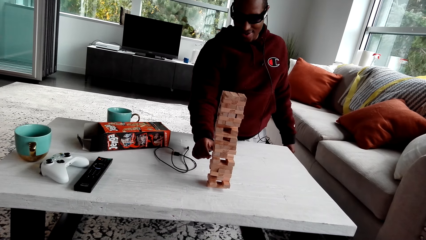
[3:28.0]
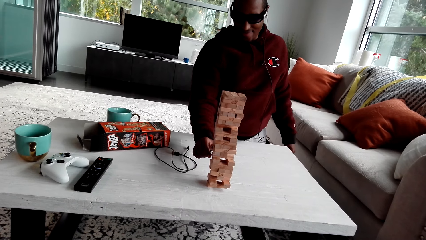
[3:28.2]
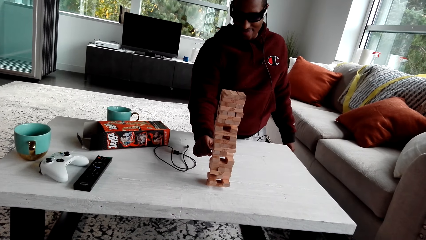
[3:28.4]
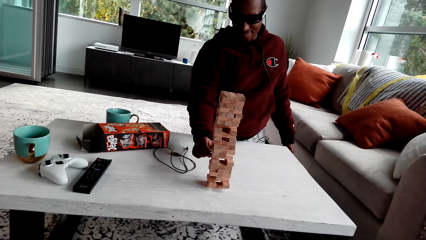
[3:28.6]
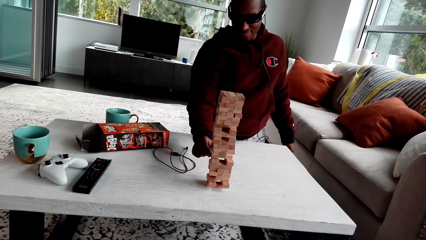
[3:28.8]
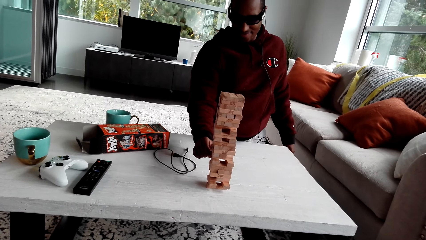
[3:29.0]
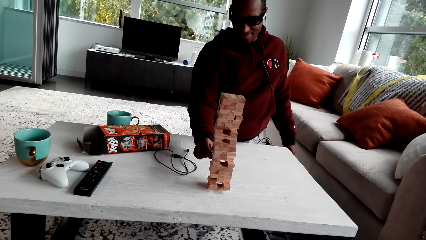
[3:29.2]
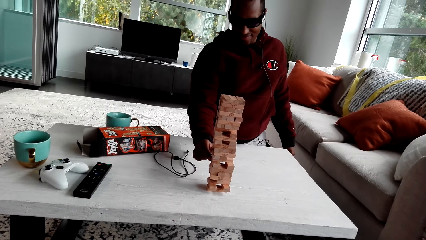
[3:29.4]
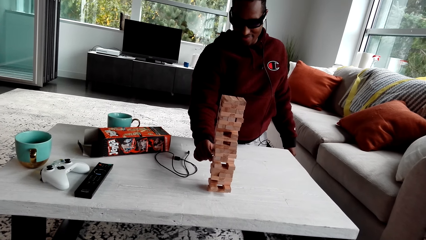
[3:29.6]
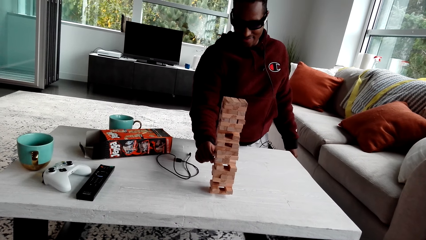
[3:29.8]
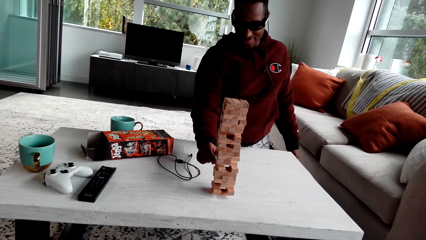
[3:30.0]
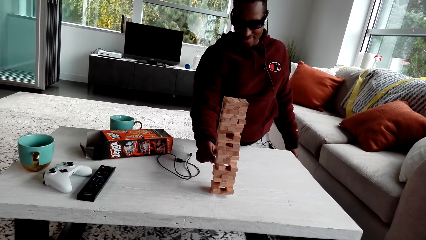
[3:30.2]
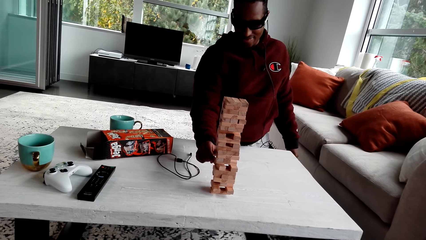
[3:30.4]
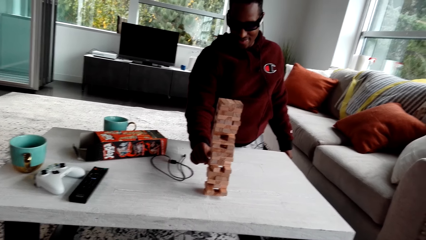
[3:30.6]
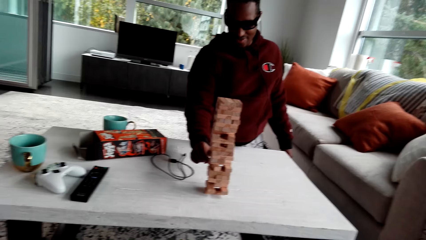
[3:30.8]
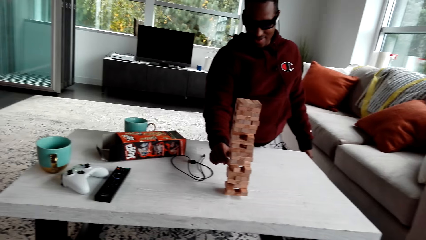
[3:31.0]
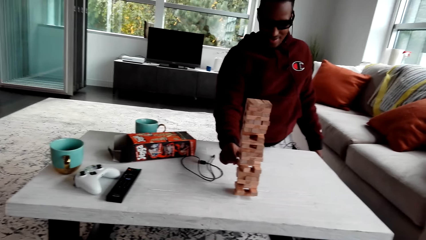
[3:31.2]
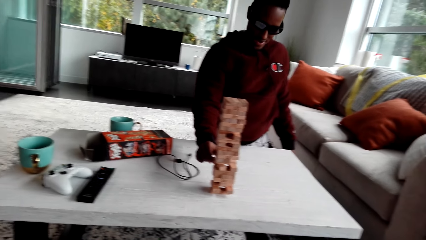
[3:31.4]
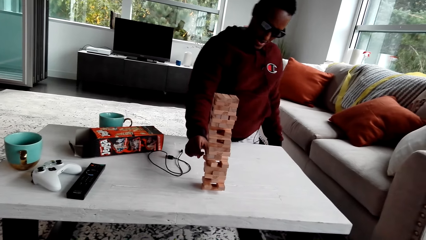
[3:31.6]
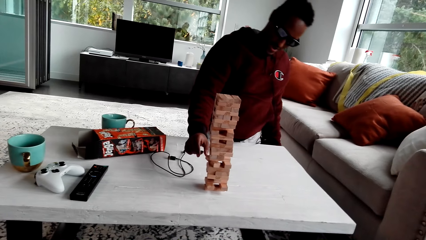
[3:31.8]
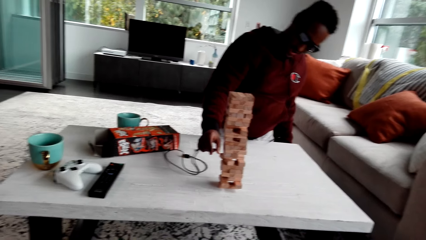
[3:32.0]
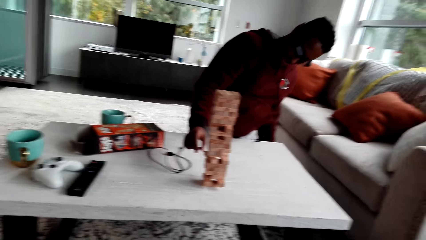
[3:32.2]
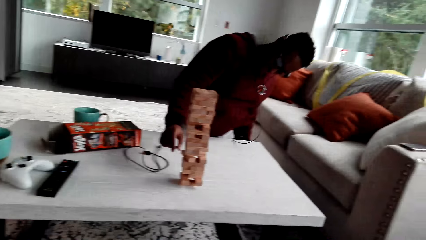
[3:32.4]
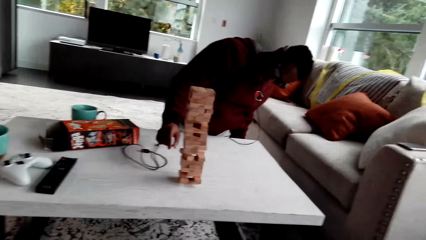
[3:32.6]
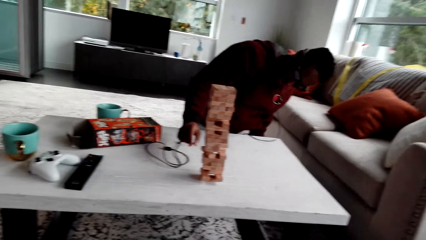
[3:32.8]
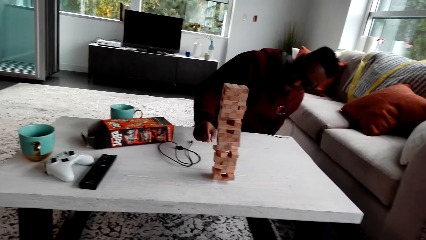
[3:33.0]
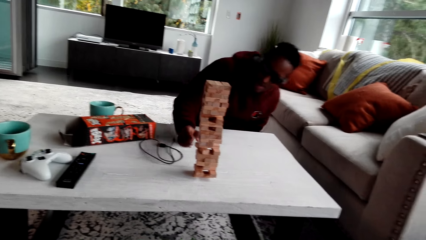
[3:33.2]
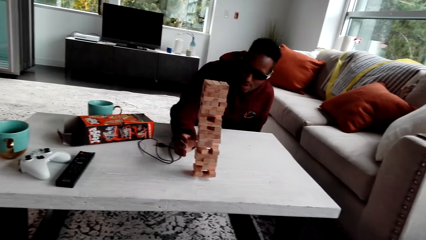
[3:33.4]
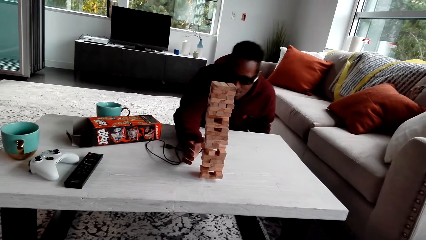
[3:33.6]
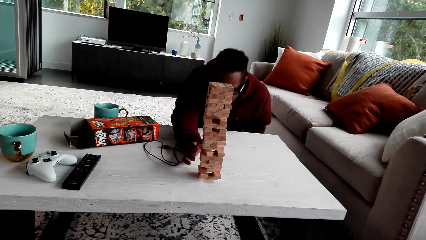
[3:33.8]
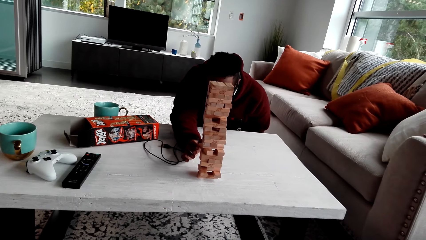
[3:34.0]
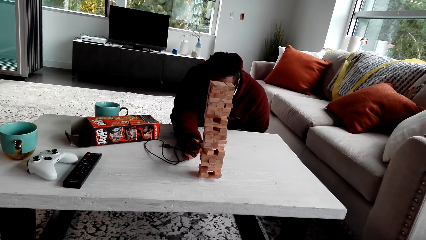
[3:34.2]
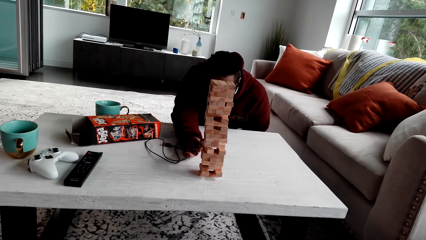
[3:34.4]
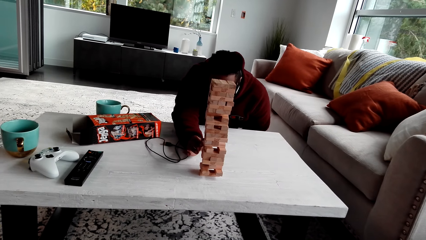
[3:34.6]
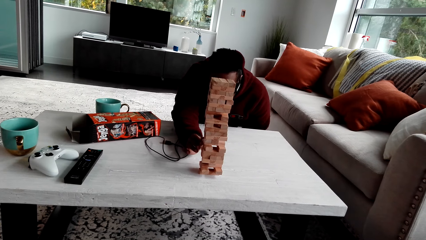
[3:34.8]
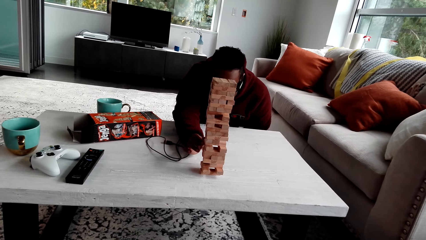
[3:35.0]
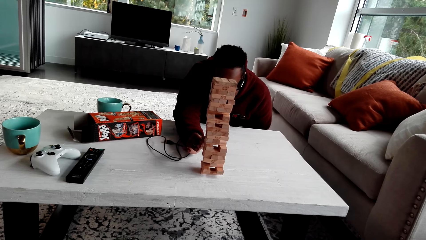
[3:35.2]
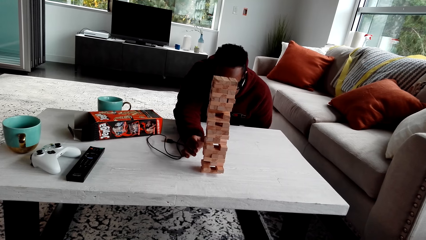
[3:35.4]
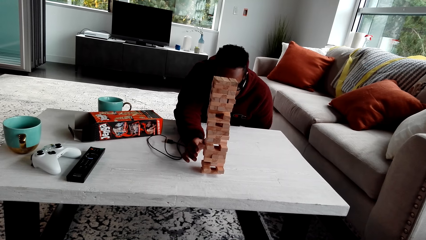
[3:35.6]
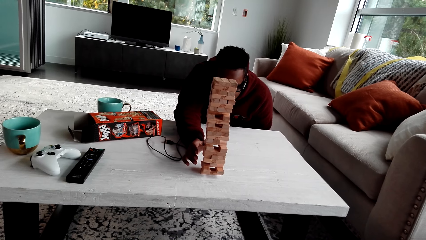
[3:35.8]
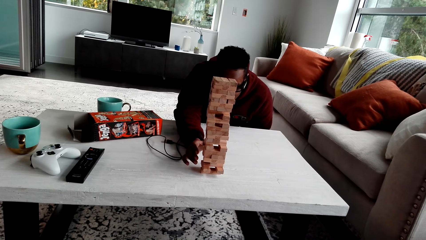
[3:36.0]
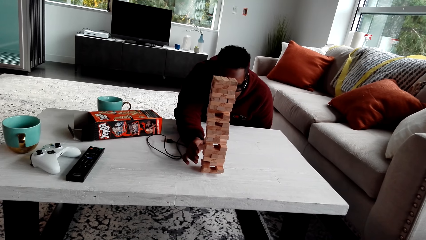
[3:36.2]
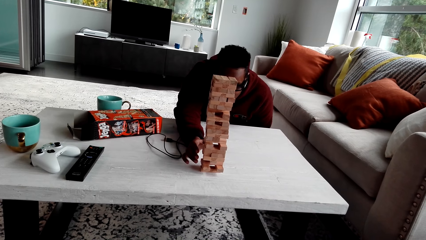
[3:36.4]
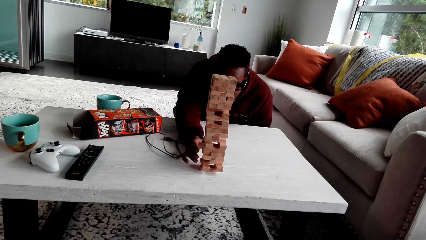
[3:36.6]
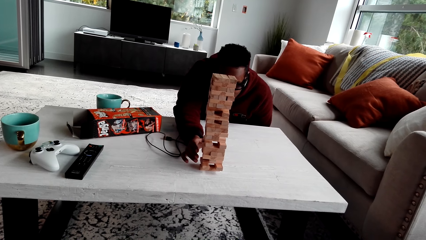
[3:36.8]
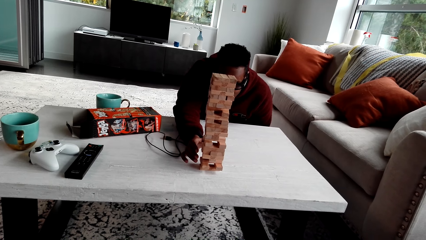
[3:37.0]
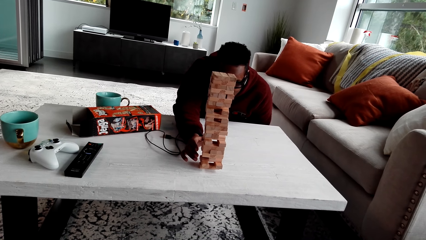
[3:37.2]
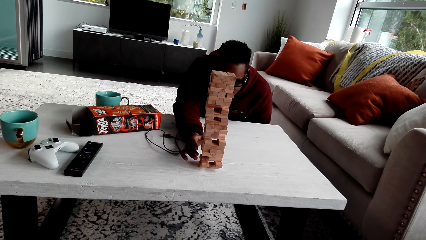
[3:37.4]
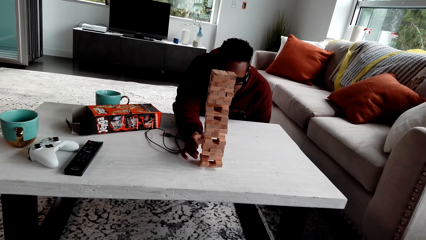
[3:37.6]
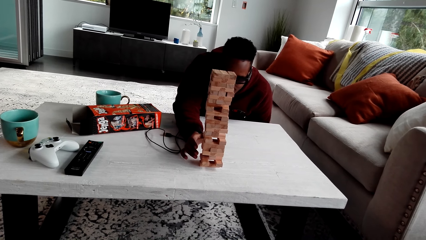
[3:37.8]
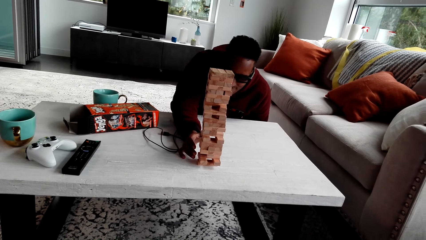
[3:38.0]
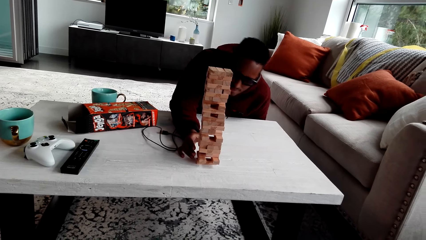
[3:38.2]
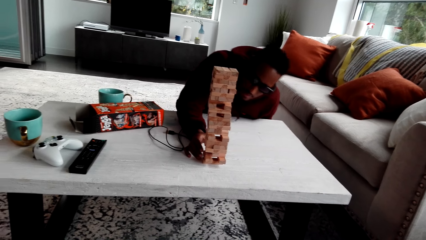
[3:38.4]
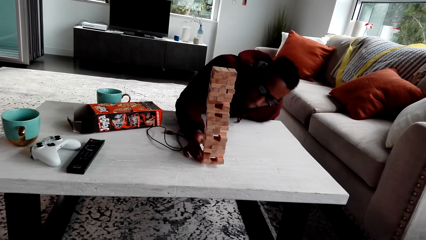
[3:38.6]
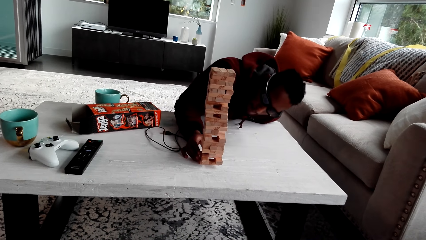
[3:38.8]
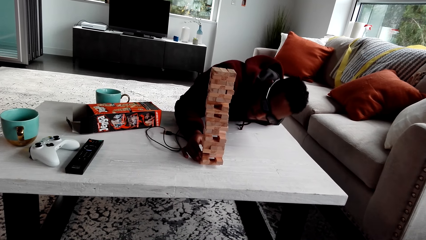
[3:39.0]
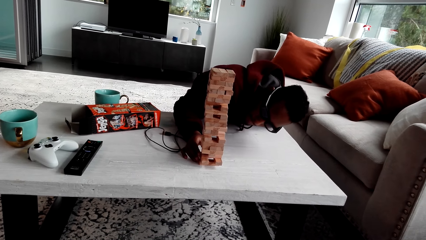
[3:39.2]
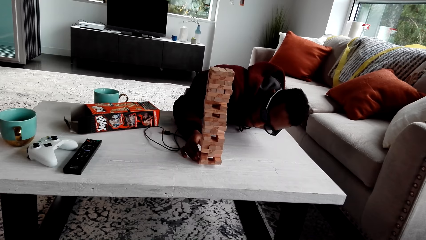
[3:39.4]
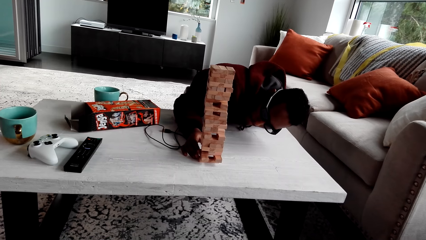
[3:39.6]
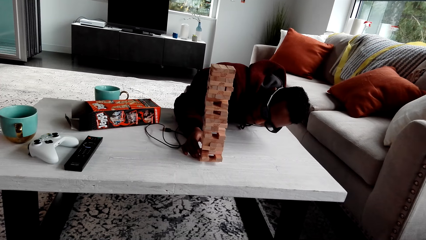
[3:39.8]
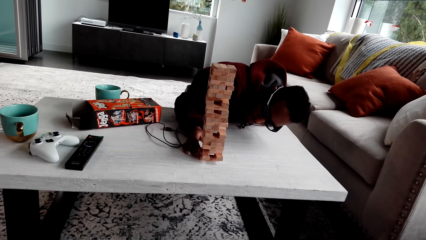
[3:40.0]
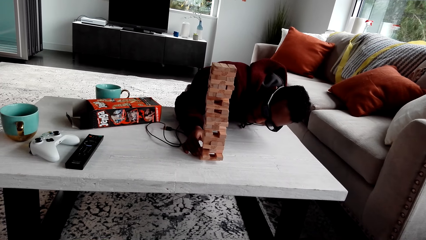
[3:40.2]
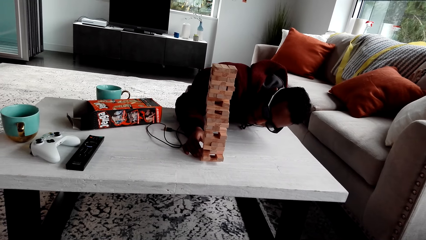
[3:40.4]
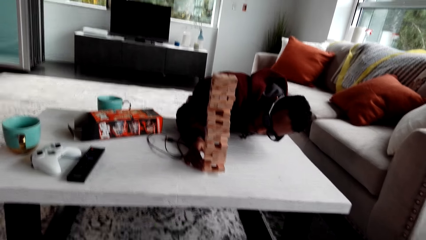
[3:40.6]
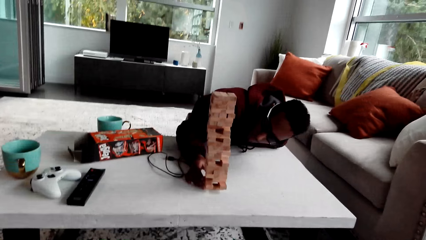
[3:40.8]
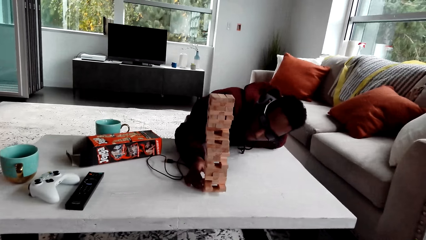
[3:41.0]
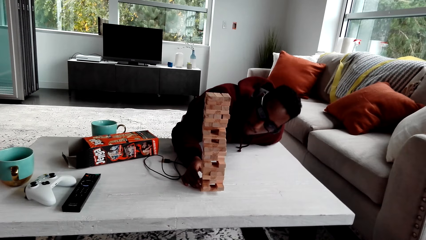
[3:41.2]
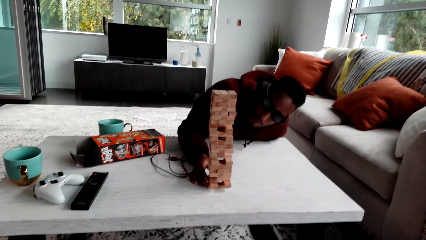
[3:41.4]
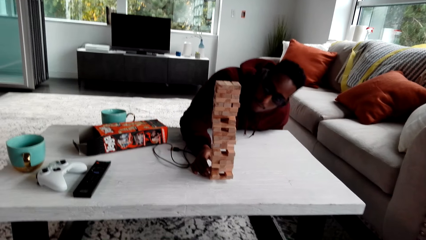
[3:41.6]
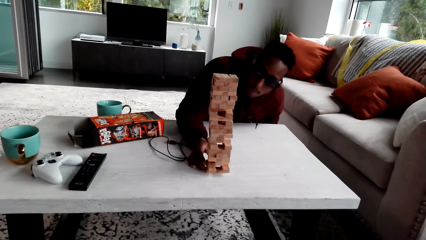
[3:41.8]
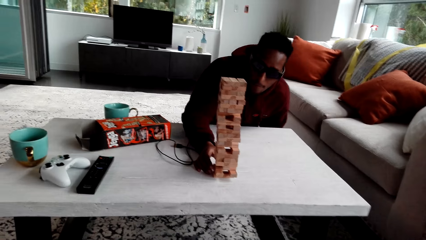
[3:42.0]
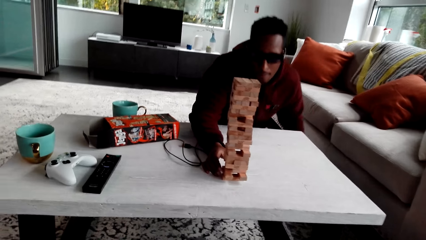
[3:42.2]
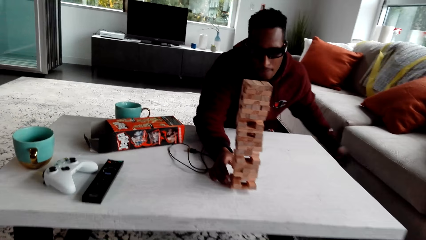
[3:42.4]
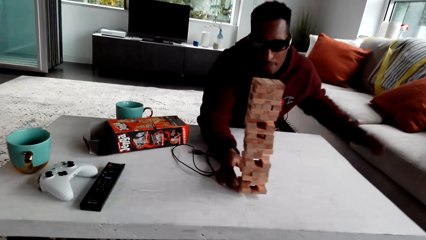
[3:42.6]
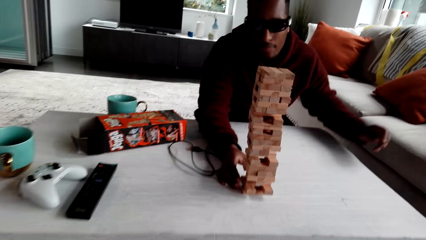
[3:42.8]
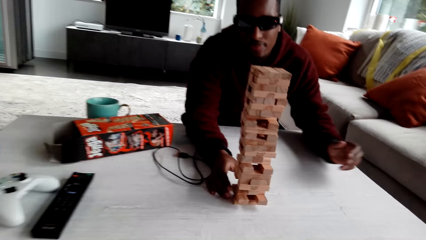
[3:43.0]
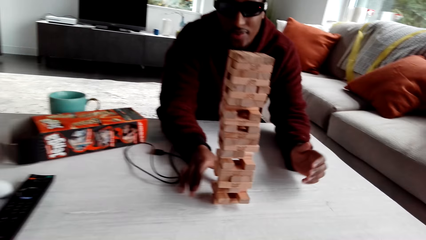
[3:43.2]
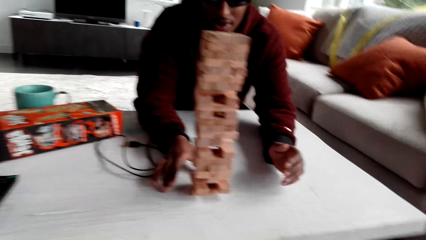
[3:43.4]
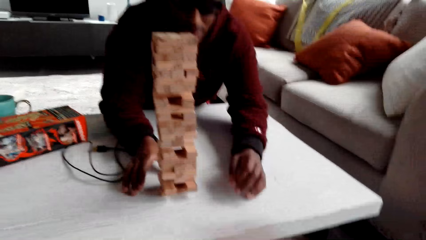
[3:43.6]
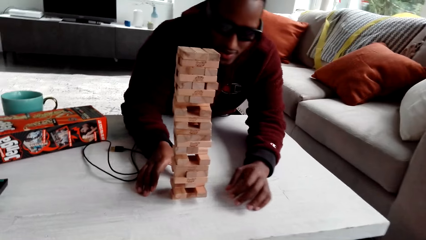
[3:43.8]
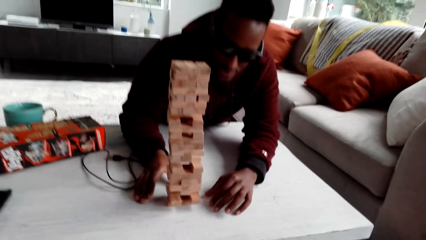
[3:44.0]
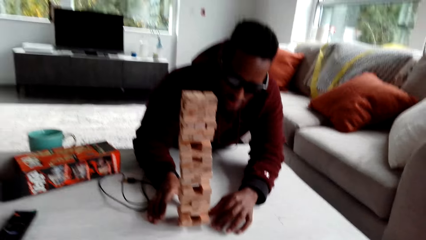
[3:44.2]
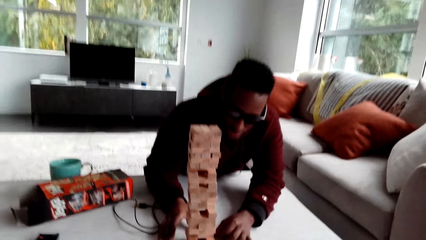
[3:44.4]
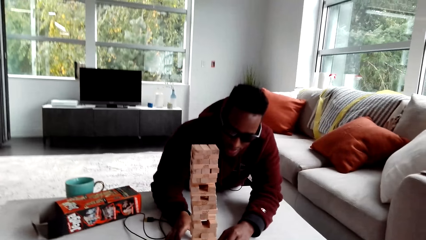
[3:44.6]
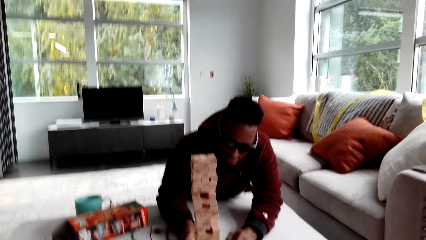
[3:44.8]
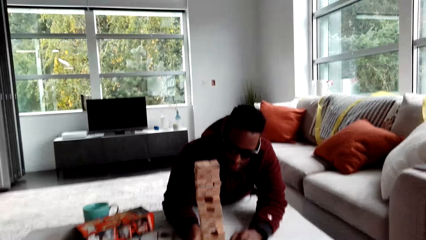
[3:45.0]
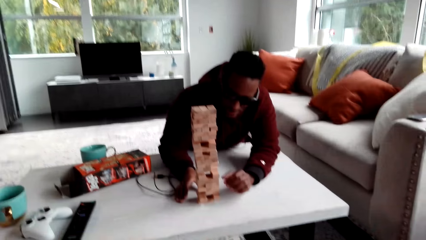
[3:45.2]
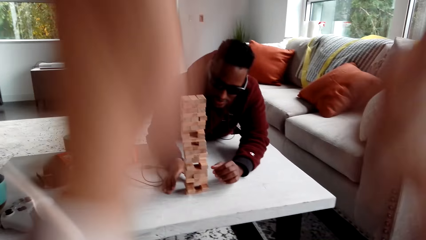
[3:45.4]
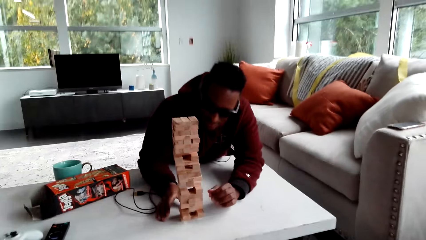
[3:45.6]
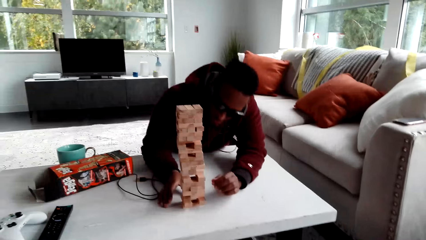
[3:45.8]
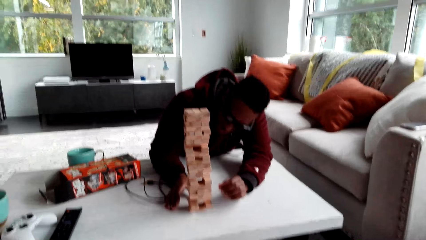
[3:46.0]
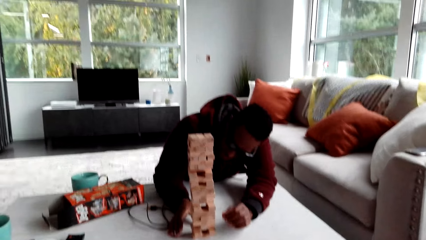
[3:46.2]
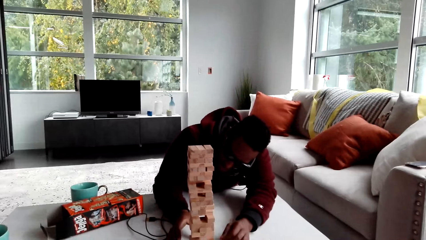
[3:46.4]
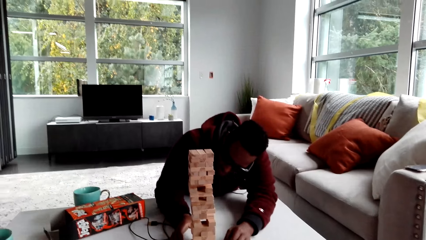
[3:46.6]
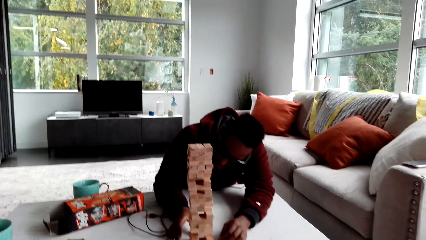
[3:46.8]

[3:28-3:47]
A person removes a jenga block. The camera wearer dialogues with the person. The person removes the jenga block. The person removes the jenga block again. The camera wearer dialogues with the person and moves their hand.
